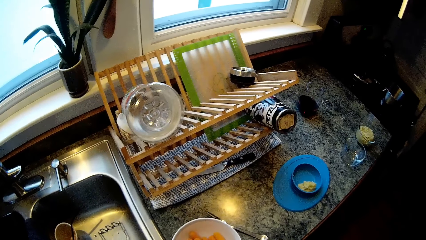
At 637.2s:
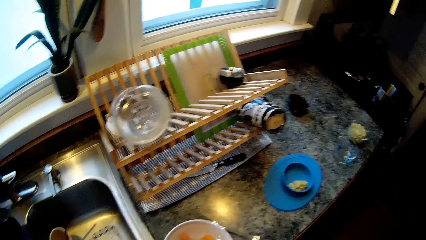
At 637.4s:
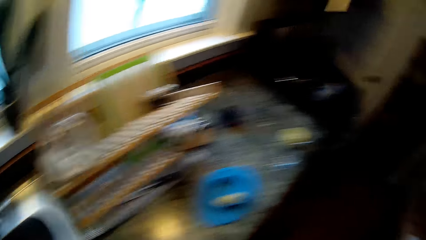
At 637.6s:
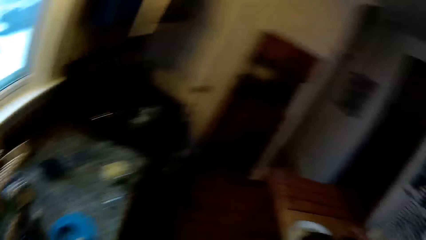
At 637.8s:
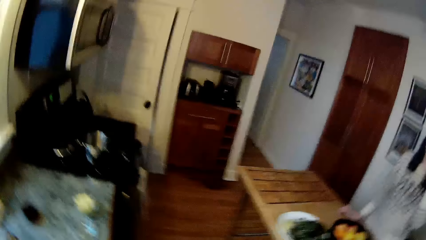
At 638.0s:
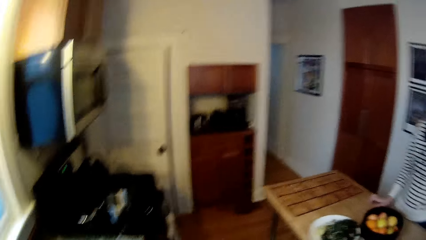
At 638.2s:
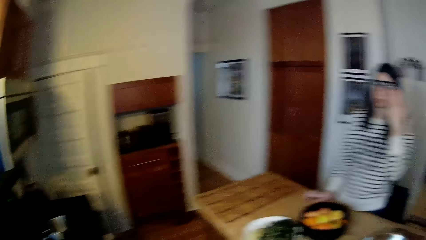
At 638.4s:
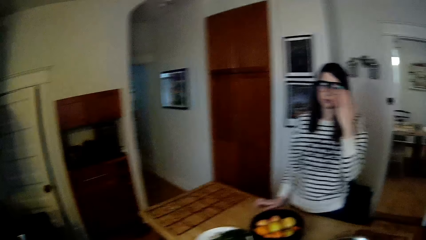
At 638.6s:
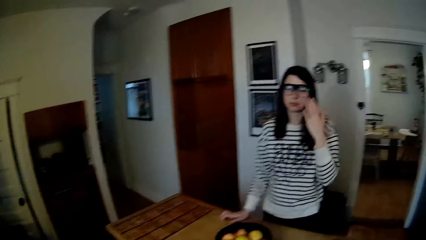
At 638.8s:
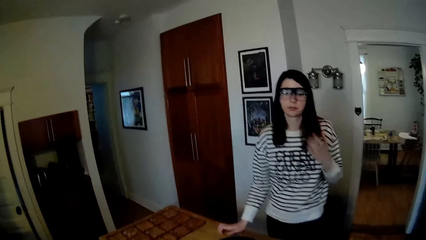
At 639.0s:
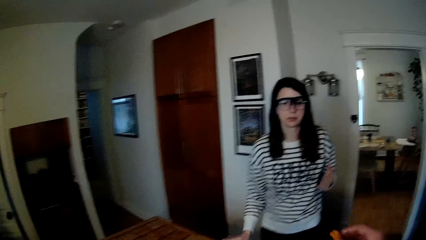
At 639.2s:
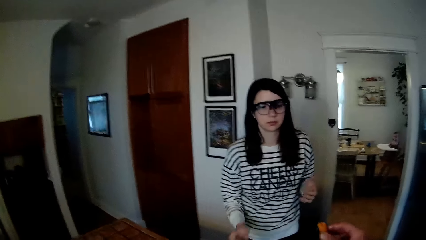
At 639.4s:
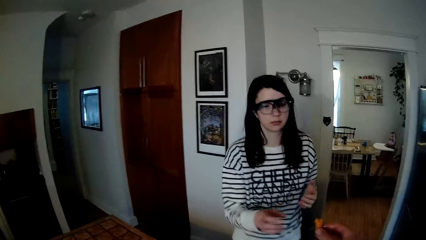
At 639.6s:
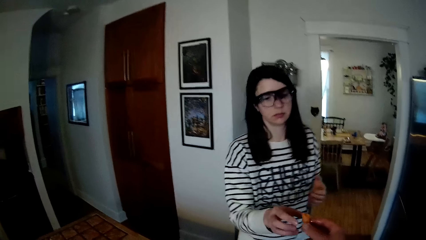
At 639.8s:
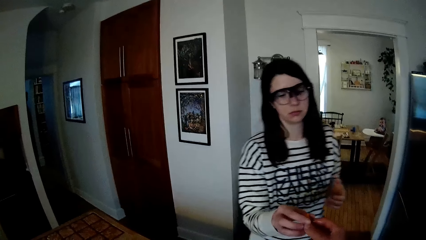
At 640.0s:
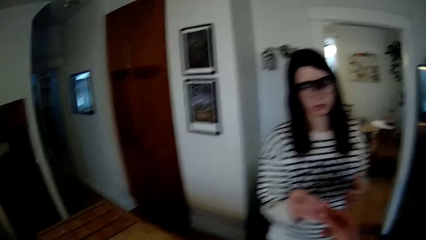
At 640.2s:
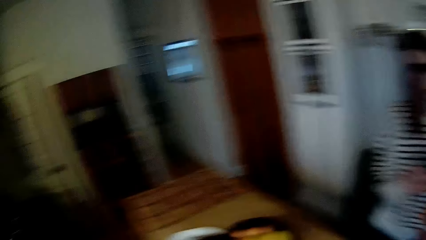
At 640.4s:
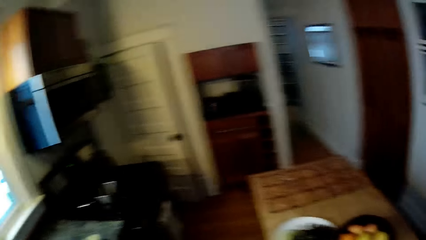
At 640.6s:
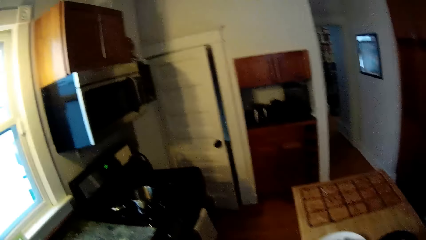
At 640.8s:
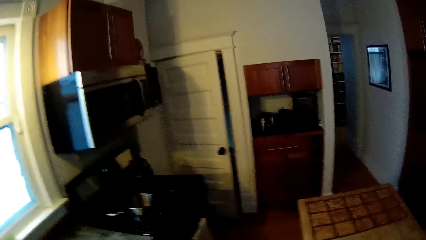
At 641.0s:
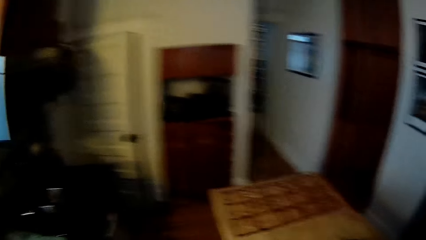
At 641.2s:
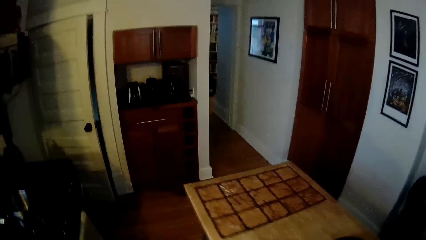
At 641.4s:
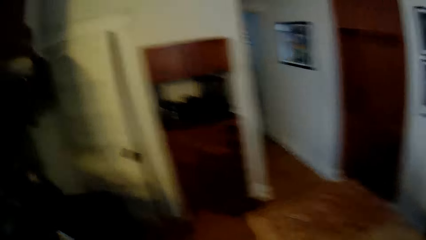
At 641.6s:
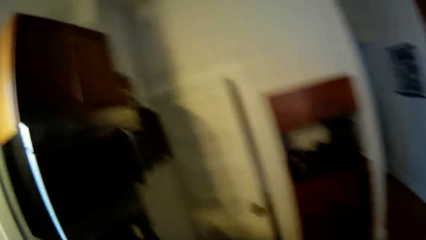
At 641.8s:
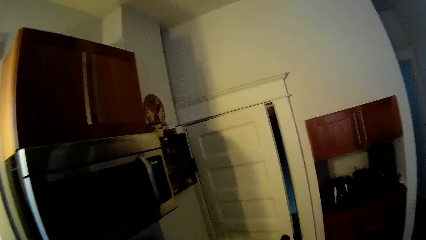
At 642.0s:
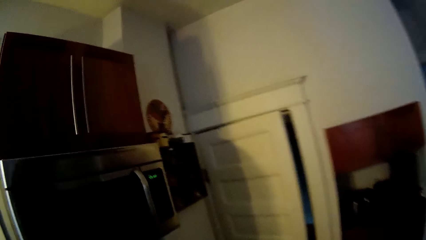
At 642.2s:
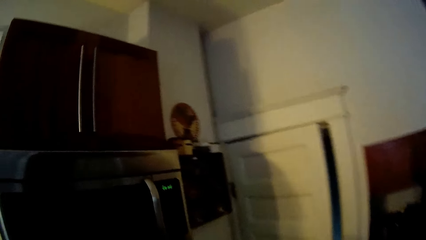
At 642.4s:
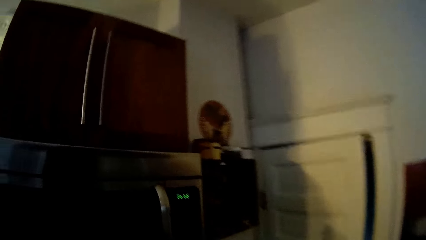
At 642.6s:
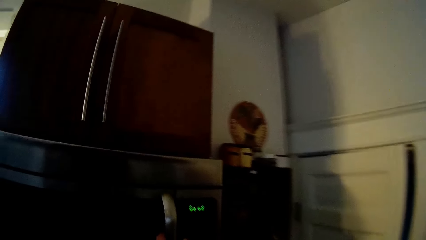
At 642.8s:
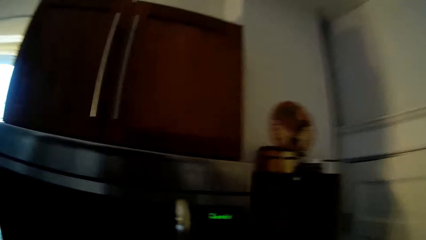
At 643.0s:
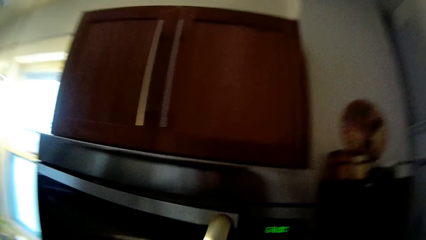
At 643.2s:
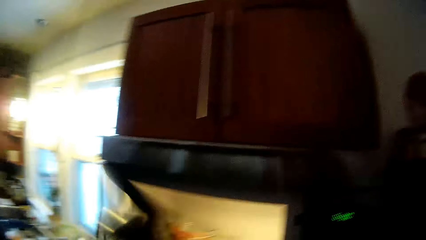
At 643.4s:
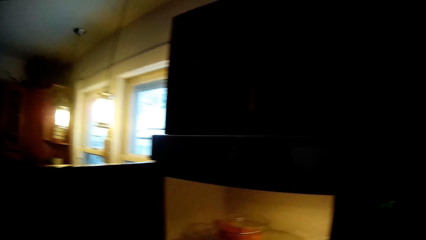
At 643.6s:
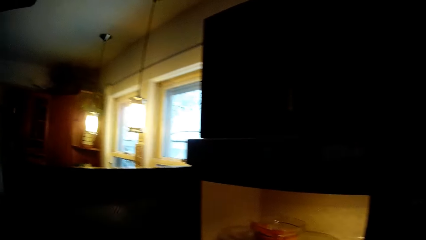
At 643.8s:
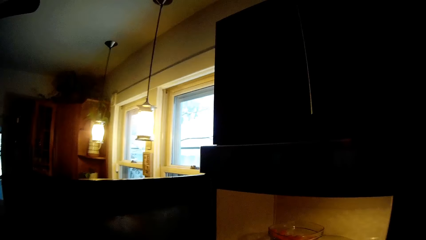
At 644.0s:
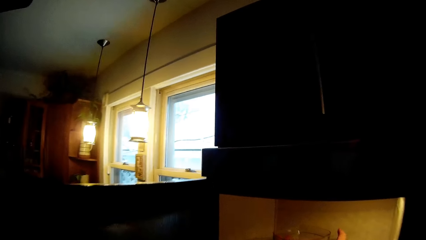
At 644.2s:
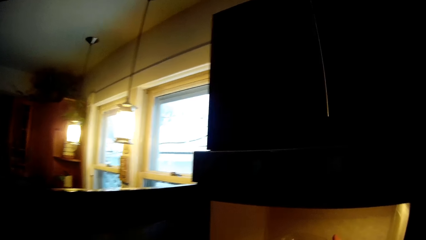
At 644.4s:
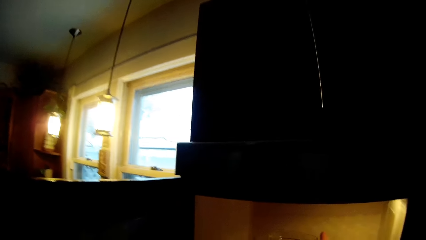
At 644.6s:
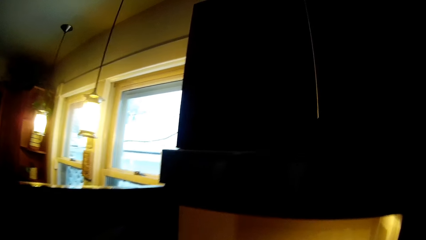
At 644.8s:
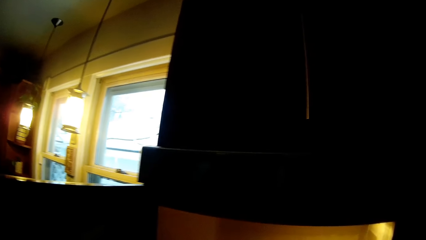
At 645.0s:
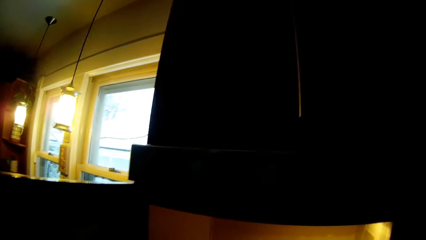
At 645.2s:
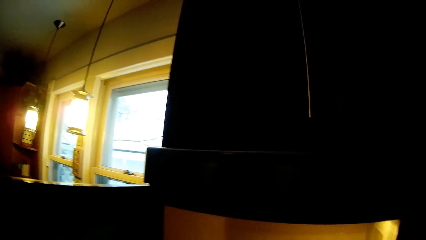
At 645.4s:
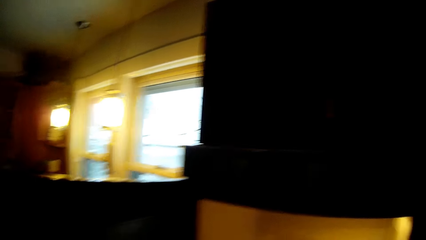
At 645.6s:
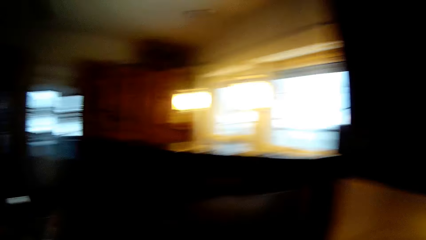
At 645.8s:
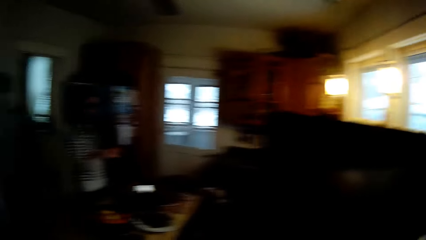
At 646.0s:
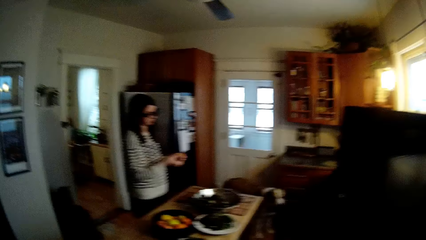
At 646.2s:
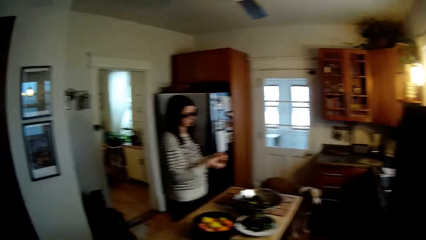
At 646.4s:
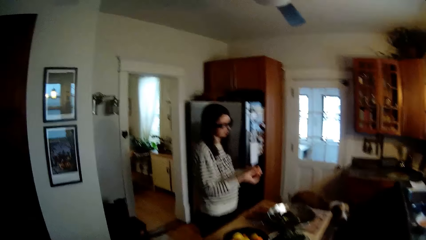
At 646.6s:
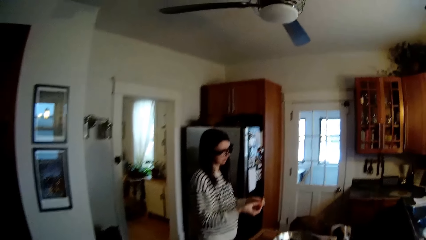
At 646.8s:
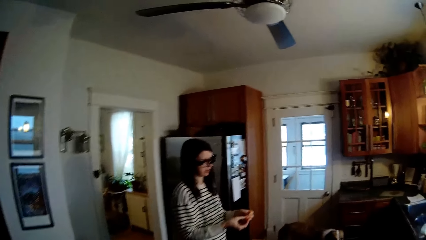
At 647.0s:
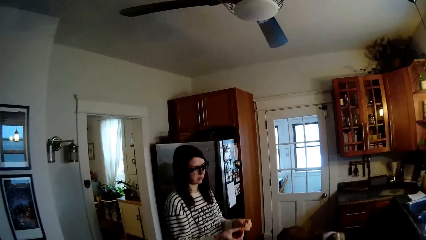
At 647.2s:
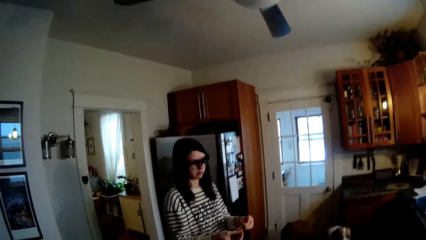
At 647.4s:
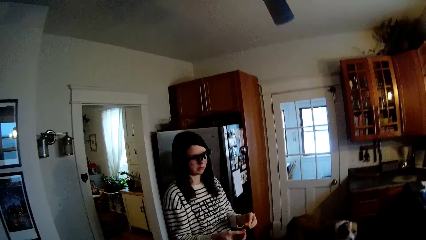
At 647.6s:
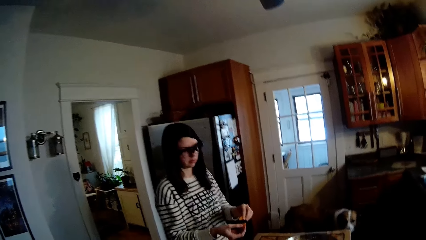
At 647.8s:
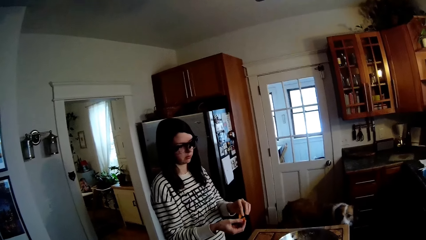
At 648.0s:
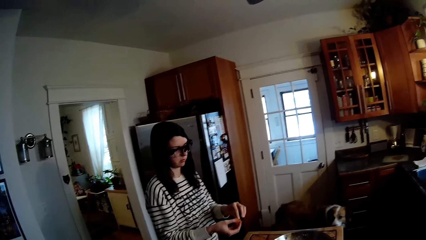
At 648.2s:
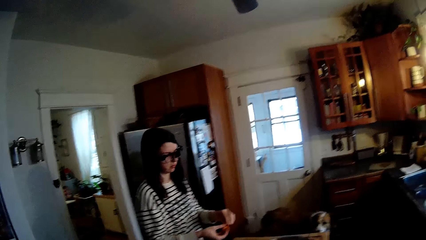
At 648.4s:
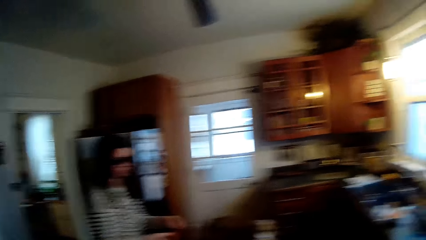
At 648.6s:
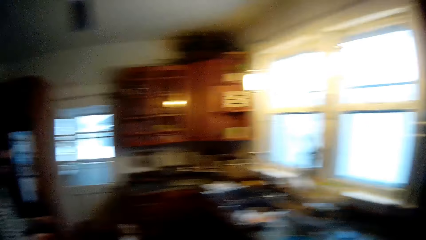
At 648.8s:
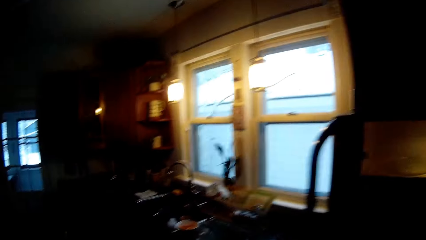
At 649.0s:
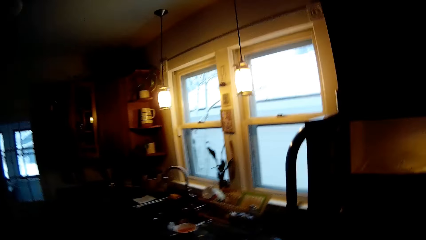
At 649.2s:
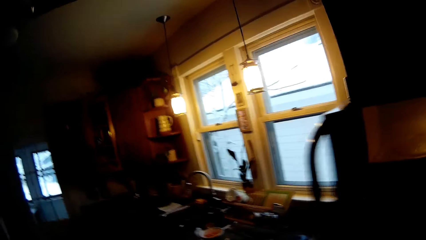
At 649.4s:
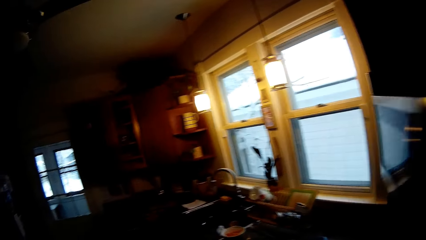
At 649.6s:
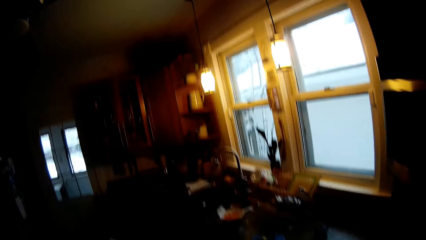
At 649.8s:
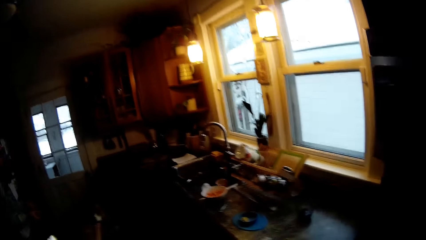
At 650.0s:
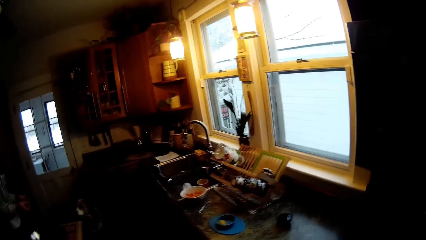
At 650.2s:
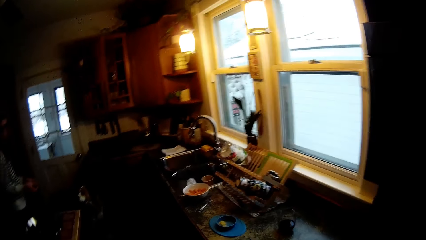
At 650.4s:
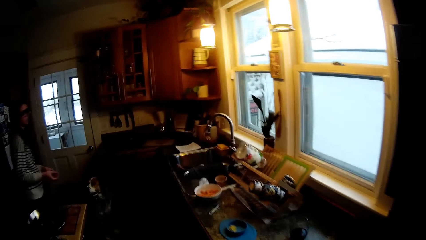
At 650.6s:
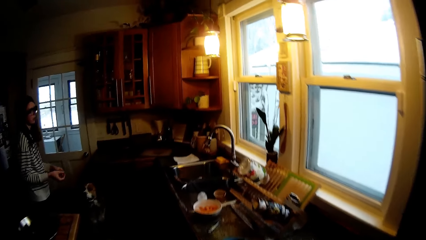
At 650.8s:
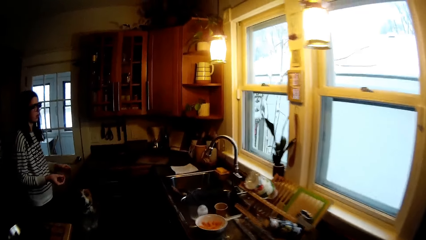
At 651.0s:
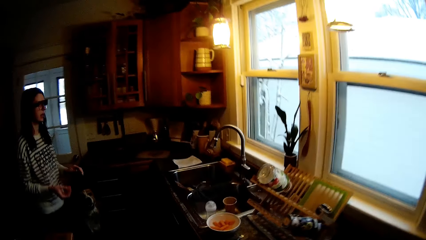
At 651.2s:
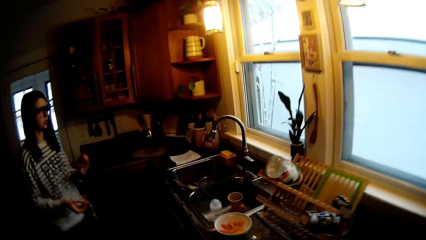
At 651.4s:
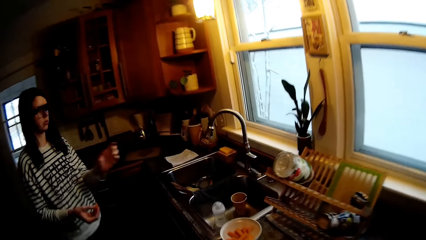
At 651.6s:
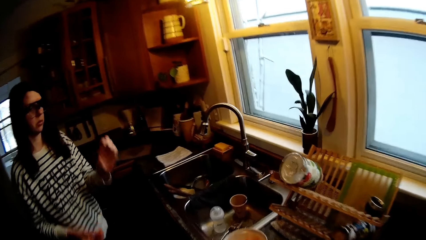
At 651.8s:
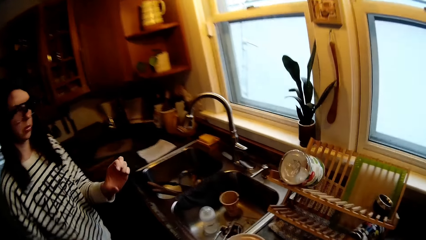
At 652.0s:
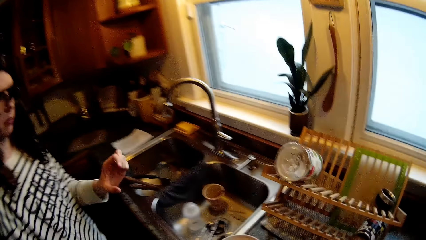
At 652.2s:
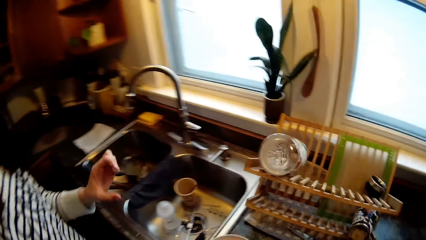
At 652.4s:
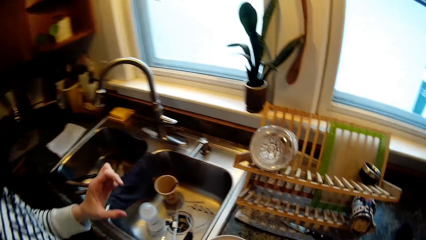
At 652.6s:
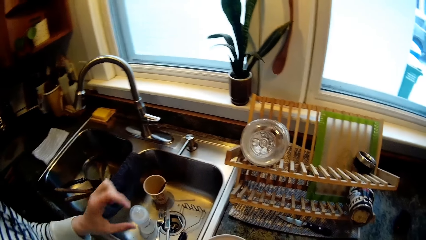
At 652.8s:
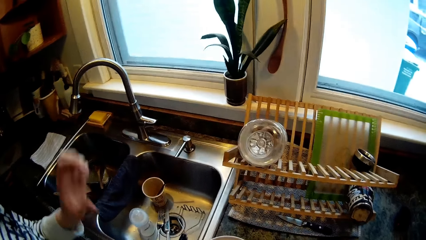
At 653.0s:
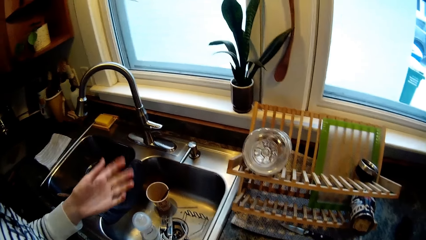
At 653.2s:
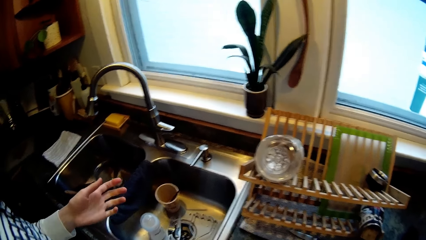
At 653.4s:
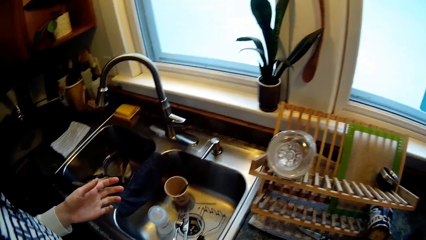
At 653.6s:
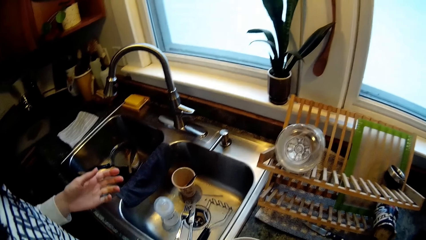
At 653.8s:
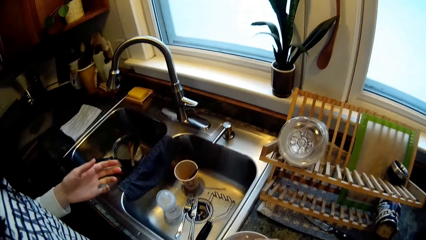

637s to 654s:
The camera wearer gives the woman the carrot with his right hand. The woman takes the carrot from the camera wearer with her right hand. She holds the piece of carrot with her right hand. The camera wearer walks towards the microwave. He opens the microwave door with his left hand. The woman talks to the camera wearer. The woman holds the carrot in her hands. The camera wearer looks at the woman. He closes the microwave door with his left hand. He talks to the woman. The woman walks to the sink and gestures at the camera wearer.
